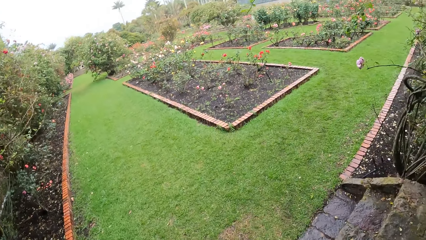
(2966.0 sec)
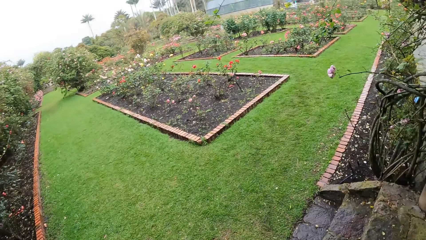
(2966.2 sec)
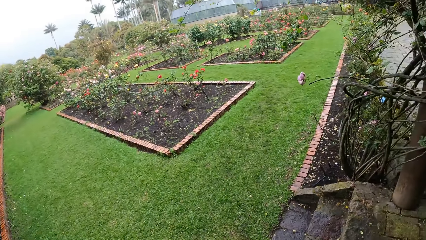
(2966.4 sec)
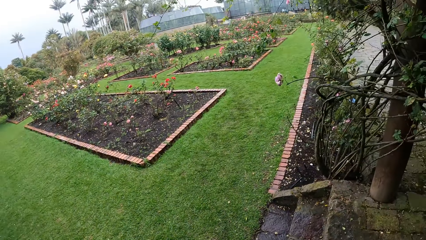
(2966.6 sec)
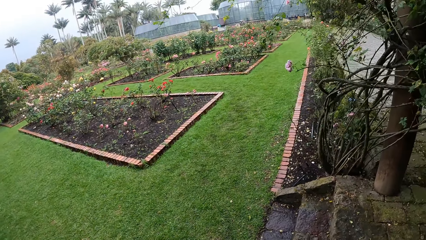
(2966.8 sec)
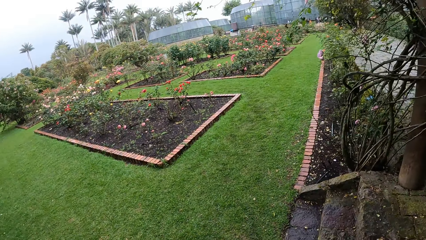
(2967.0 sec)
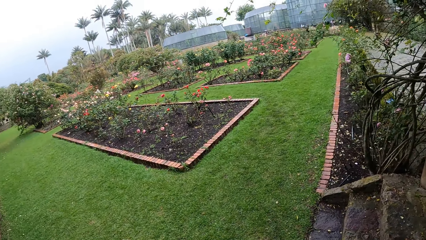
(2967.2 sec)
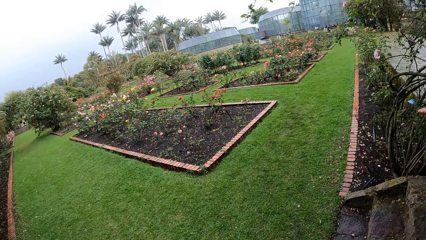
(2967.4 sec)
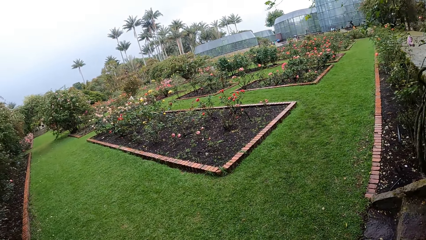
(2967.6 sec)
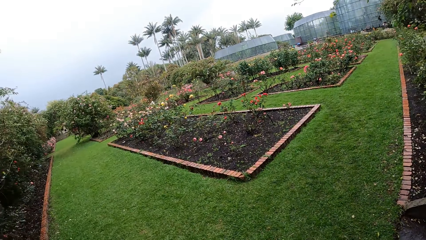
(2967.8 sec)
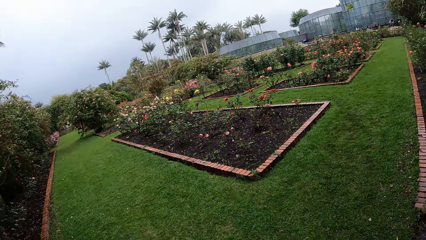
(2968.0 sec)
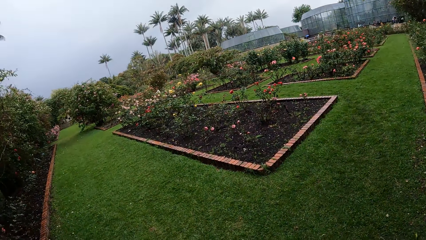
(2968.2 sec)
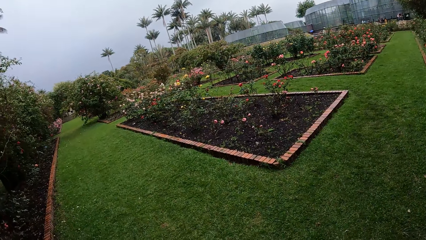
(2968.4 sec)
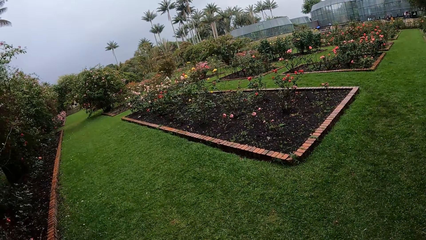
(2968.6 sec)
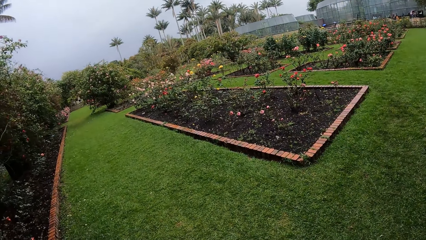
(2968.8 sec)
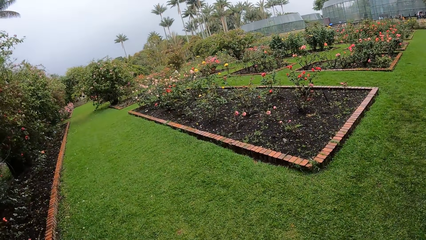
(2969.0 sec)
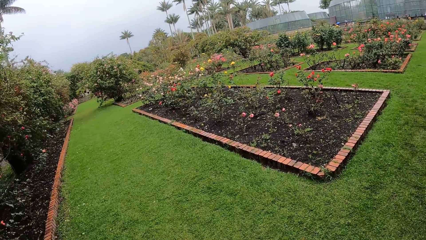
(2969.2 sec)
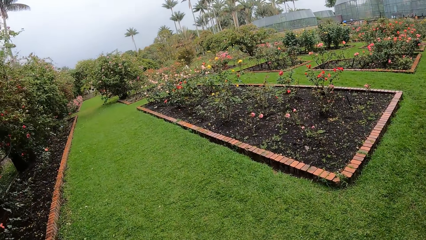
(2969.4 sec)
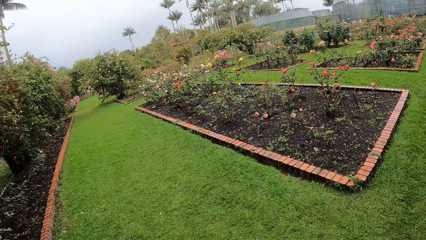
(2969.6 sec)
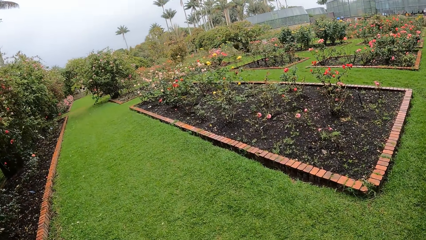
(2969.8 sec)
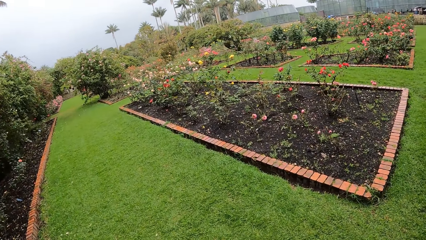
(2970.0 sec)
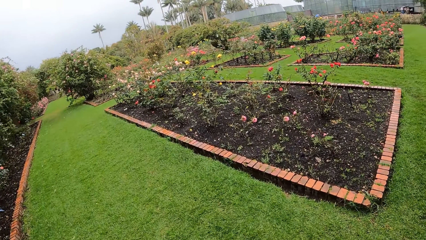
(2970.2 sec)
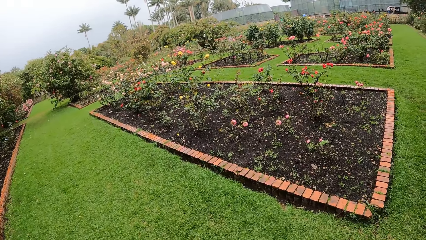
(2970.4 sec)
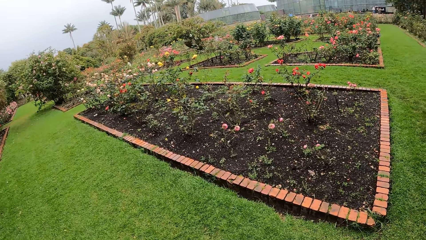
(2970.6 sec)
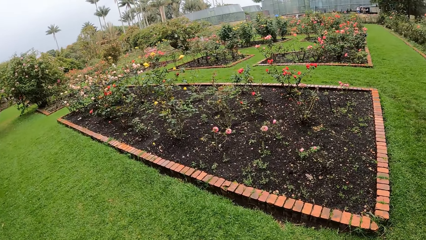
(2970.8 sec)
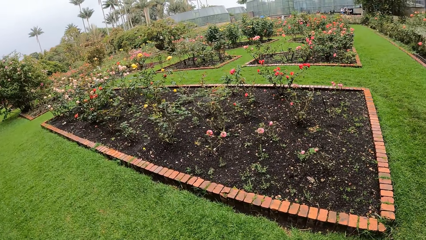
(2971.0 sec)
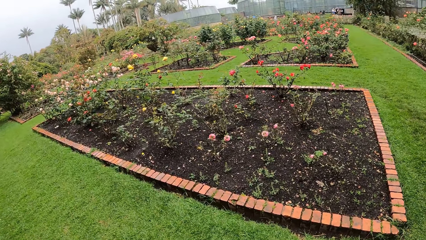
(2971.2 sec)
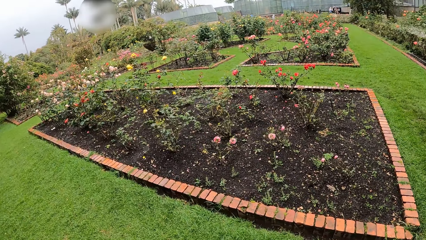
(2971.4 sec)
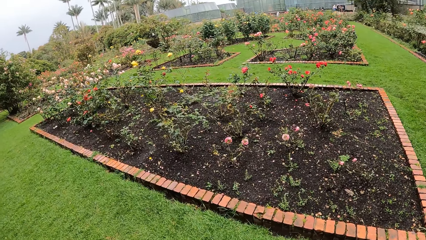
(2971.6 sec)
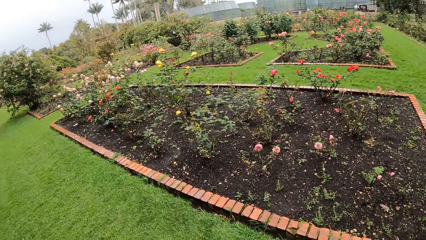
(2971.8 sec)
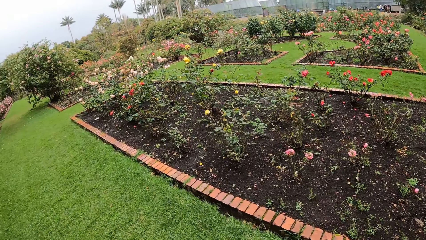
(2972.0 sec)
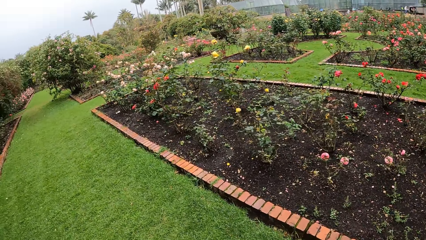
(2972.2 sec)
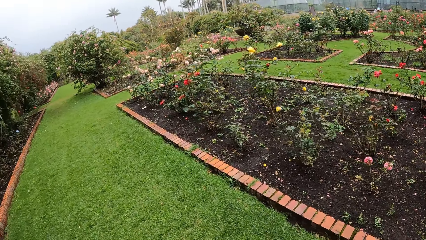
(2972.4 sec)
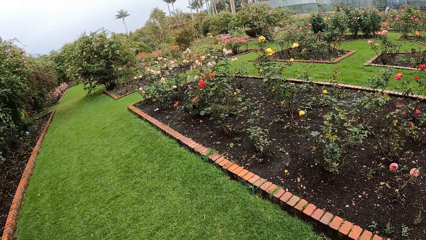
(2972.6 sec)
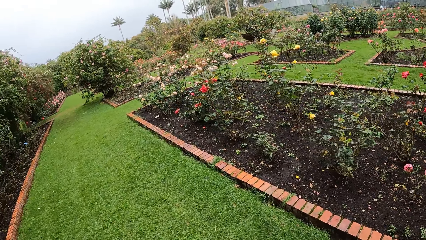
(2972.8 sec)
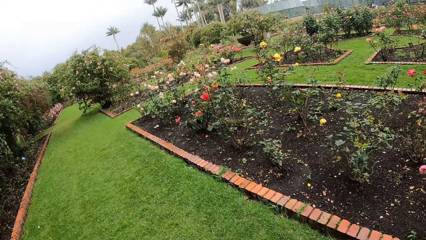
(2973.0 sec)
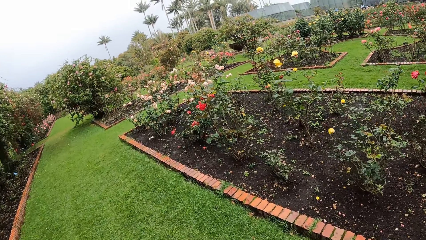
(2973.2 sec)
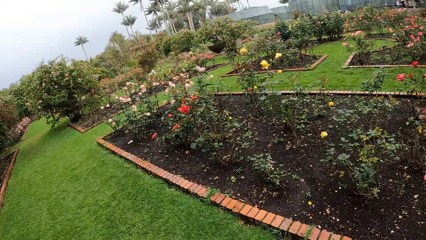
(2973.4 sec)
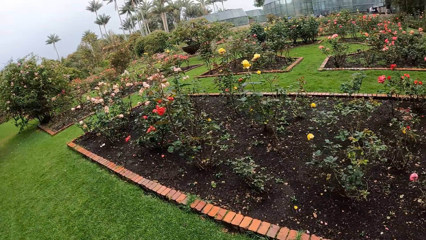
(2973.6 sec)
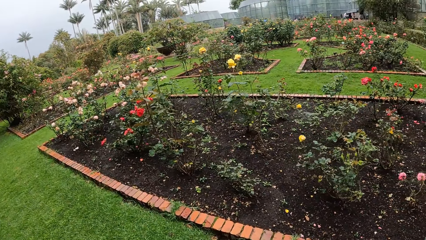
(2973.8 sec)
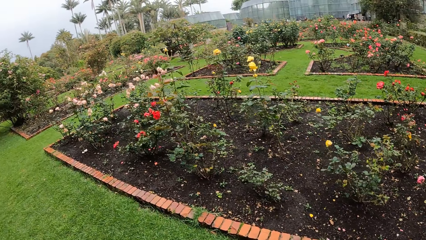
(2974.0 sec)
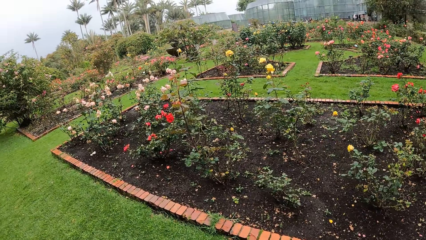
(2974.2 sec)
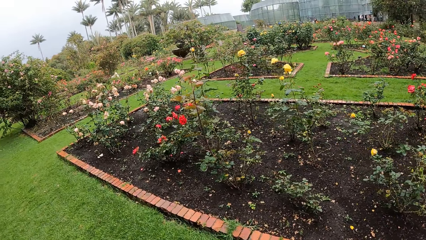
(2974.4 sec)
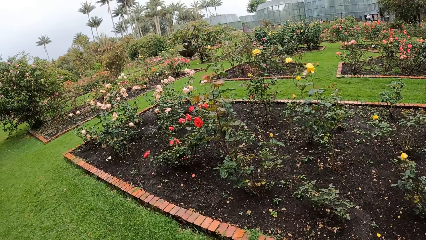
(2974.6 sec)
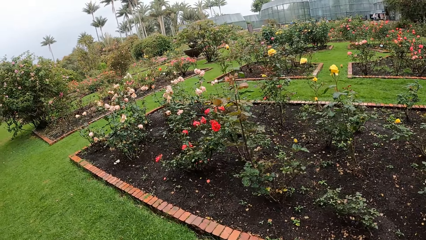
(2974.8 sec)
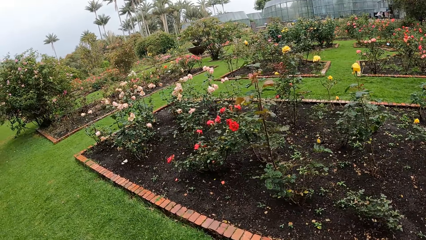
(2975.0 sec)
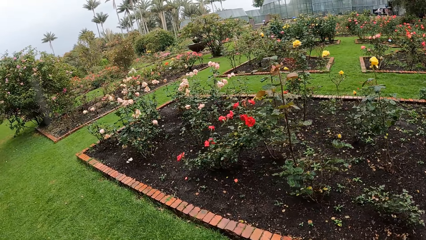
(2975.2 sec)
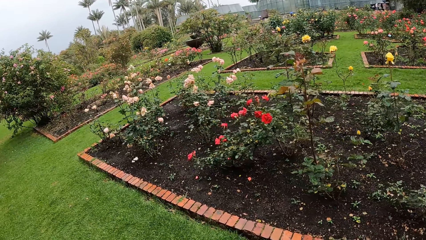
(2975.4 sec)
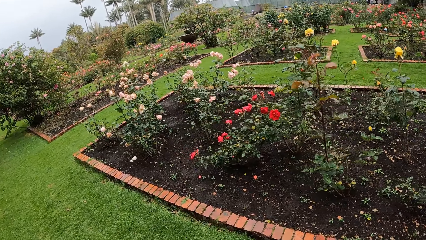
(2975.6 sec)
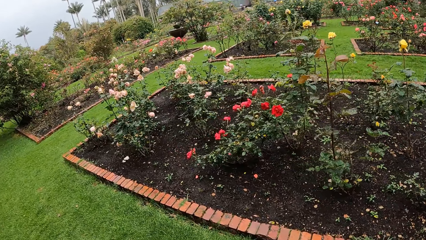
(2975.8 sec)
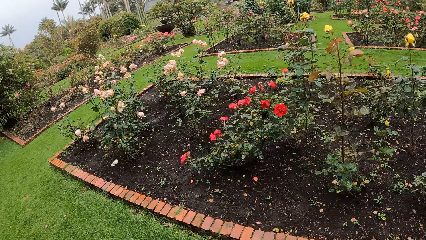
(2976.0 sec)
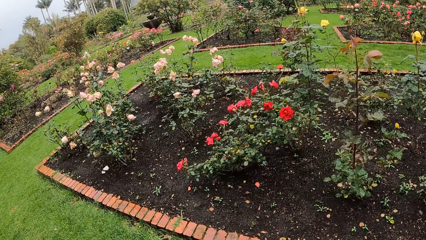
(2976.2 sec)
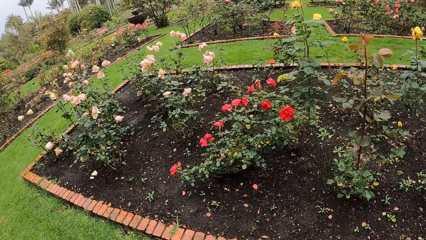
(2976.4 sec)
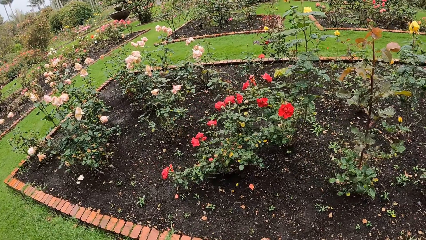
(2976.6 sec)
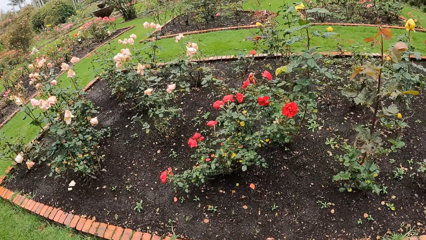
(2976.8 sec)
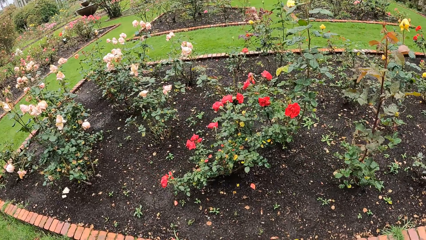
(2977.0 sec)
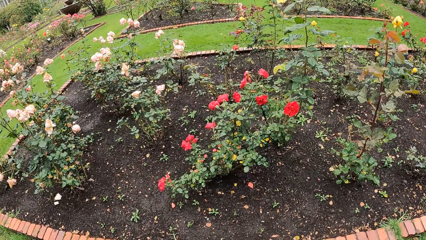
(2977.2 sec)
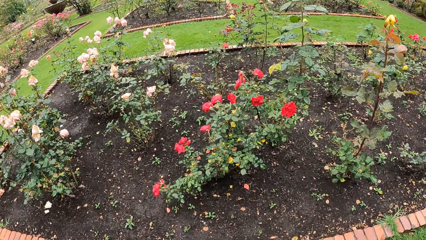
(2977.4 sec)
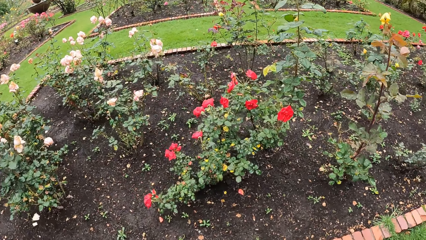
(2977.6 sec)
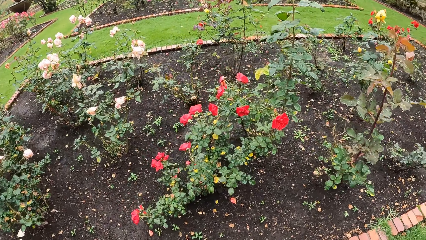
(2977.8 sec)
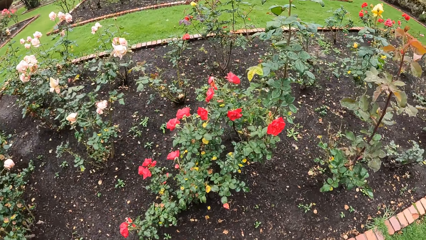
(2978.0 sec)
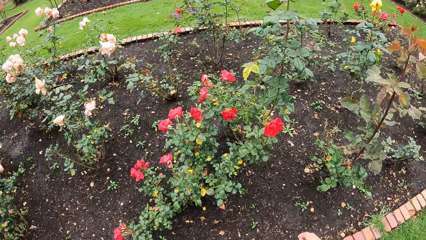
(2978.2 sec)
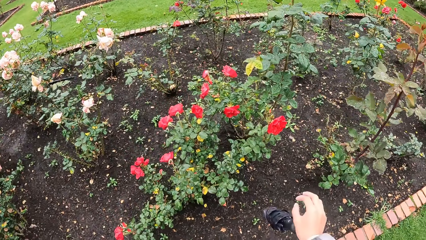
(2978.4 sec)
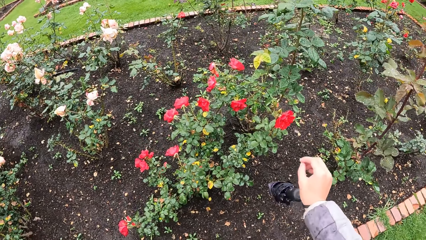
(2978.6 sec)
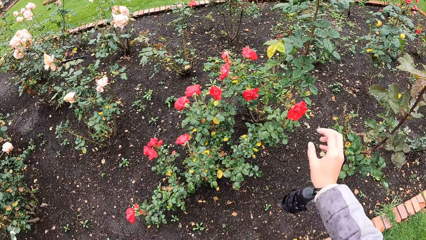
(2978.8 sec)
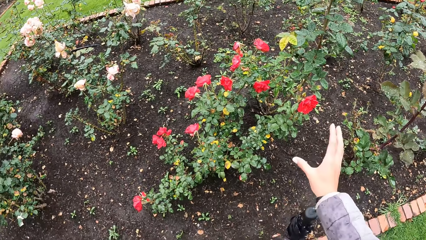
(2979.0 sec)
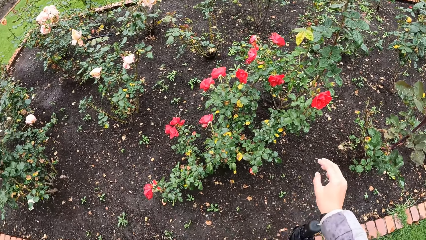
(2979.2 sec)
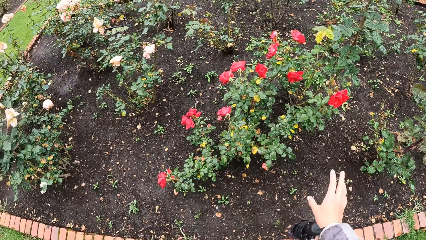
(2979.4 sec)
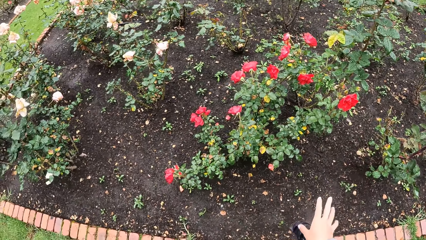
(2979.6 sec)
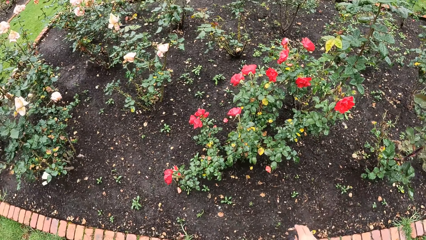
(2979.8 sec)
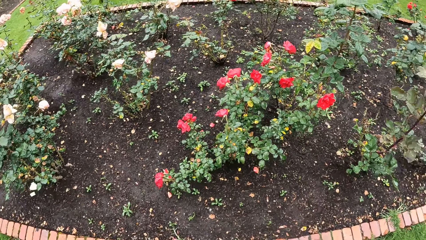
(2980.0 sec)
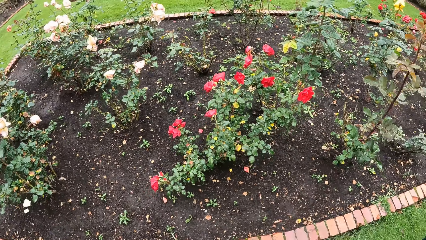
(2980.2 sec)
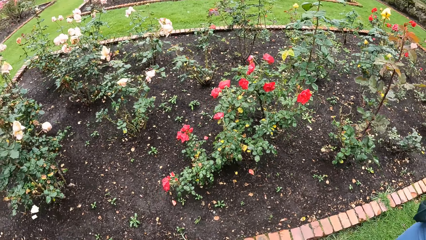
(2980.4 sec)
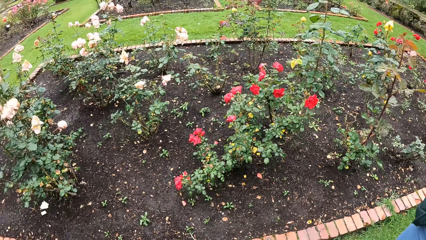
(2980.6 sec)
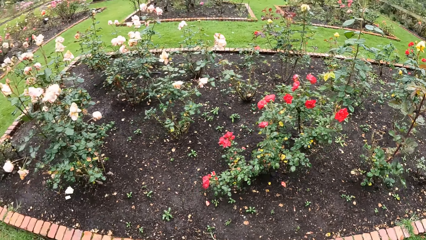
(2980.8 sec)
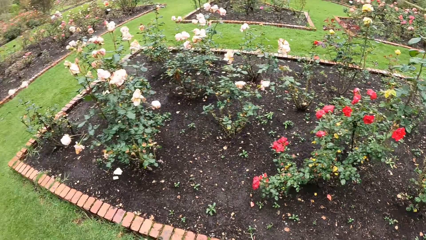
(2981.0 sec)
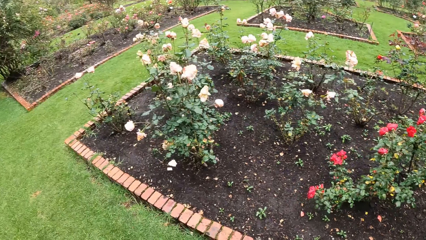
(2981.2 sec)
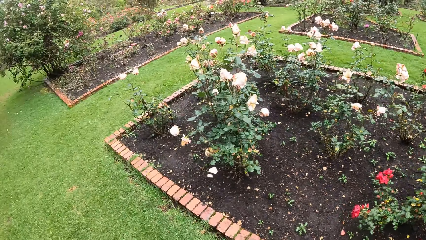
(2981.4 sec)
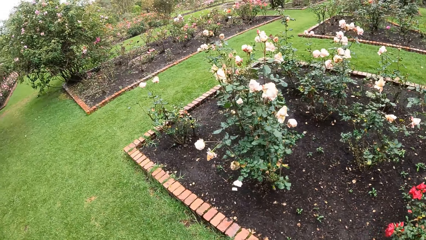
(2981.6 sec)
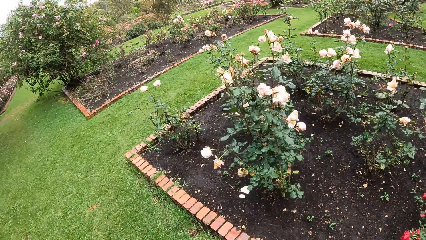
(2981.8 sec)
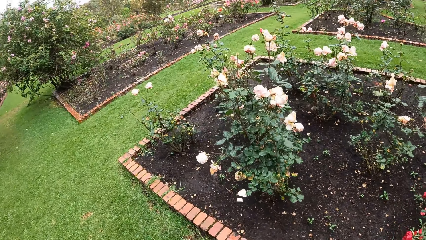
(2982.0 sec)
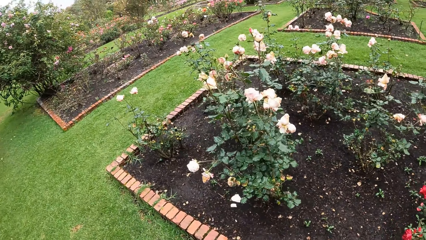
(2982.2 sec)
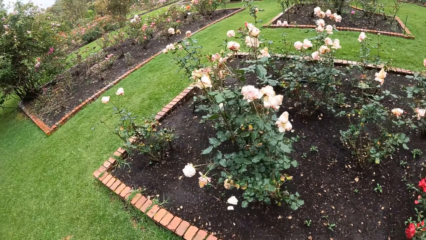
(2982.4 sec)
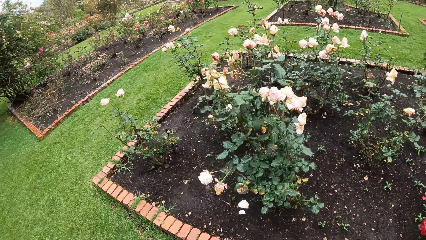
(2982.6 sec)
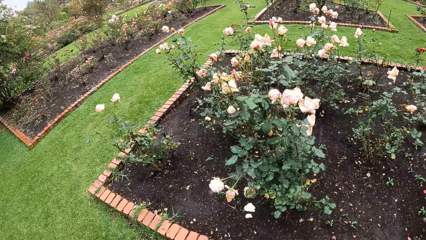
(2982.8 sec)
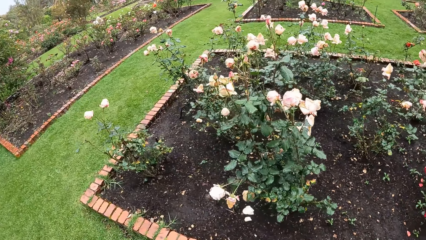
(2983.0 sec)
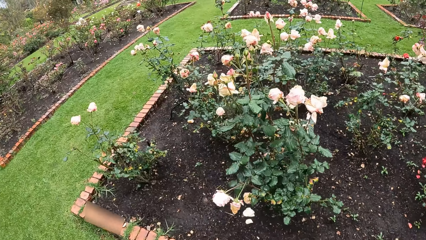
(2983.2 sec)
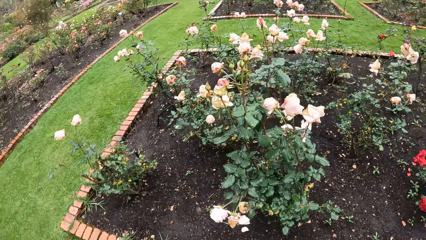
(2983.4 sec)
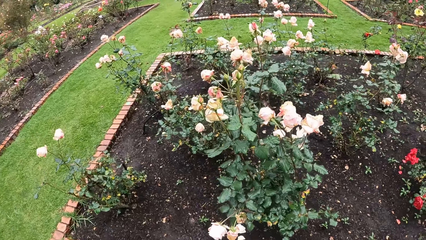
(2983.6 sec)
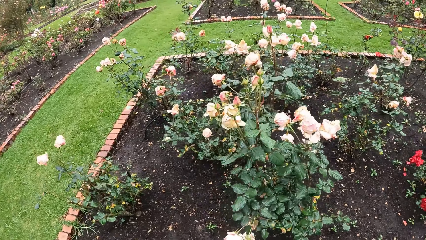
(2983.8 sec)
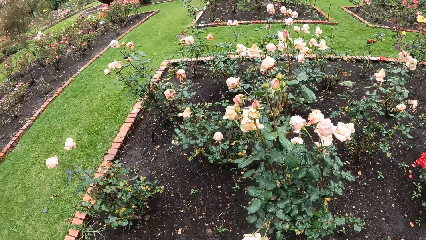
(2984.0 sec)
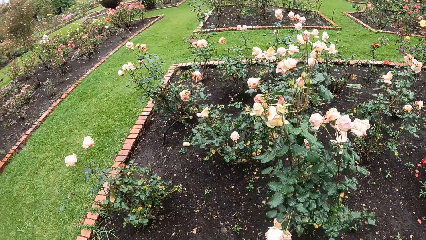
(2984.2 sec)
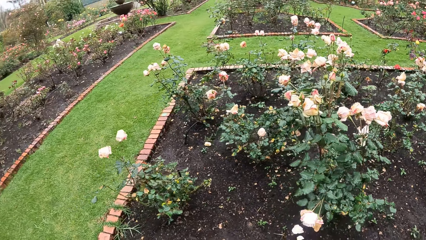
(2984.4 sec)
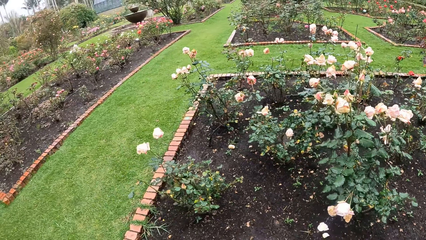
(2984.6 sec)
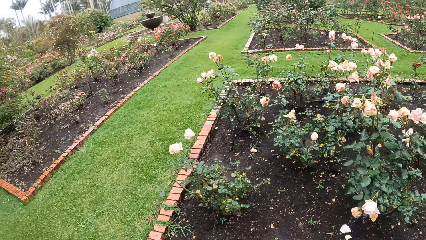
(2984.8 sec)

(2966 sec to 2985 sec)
The camera wearer walks into a garden. They throw sand in the garden.
